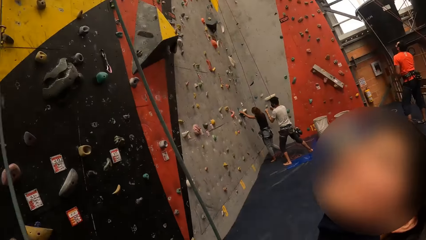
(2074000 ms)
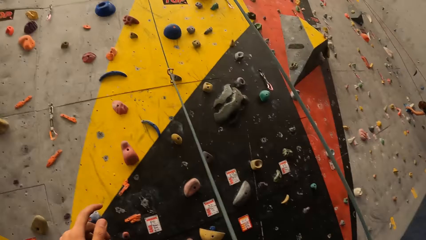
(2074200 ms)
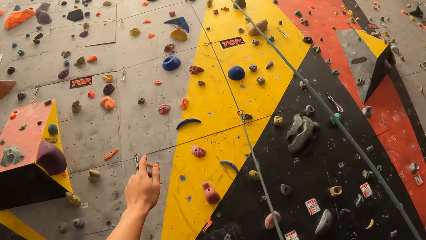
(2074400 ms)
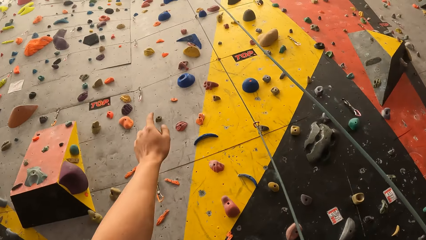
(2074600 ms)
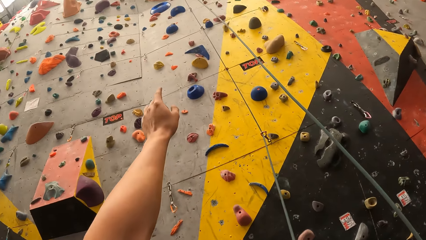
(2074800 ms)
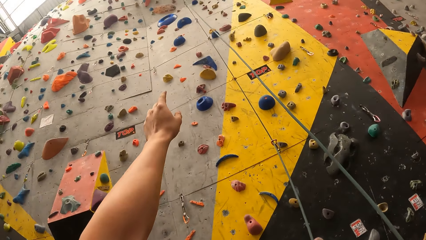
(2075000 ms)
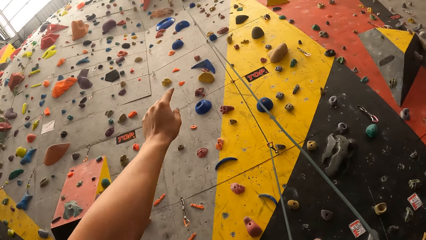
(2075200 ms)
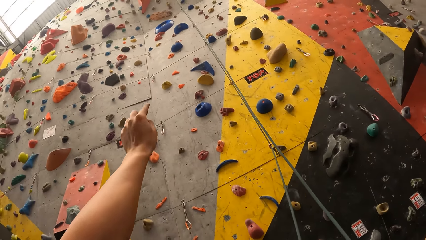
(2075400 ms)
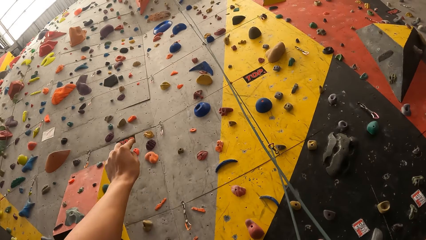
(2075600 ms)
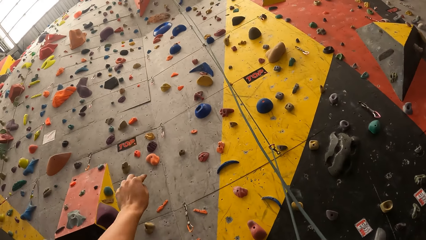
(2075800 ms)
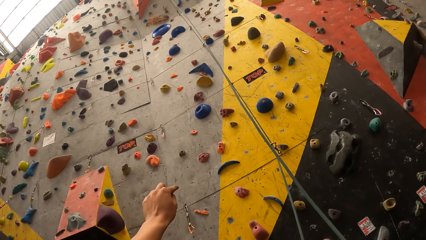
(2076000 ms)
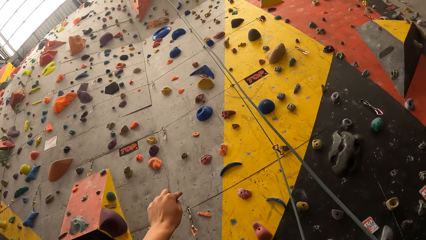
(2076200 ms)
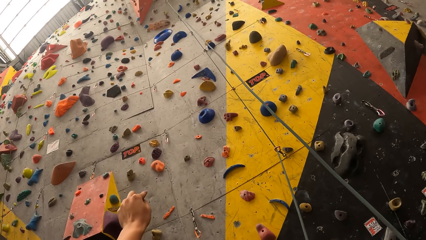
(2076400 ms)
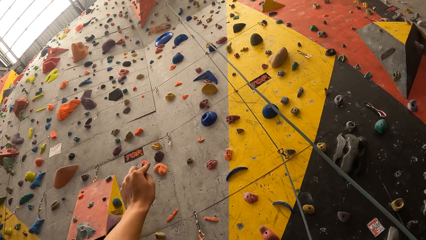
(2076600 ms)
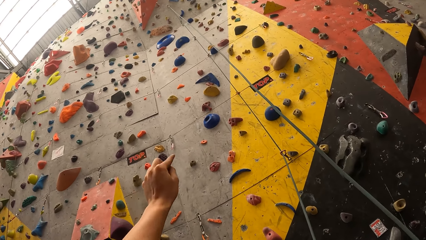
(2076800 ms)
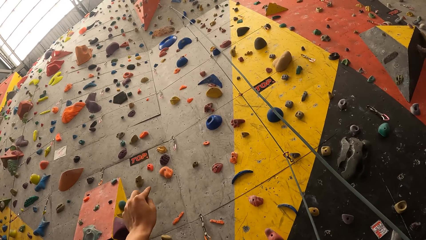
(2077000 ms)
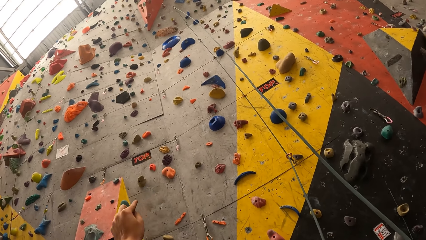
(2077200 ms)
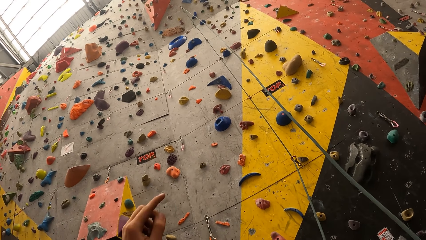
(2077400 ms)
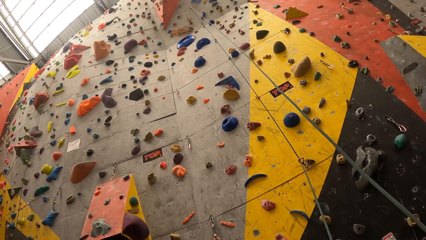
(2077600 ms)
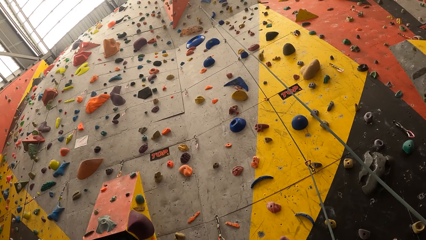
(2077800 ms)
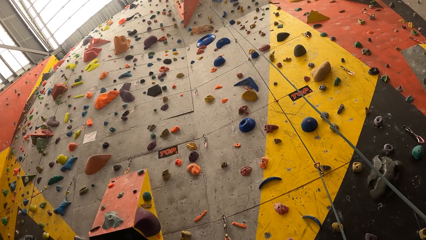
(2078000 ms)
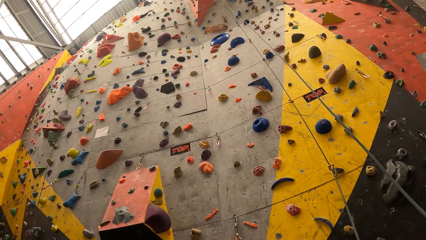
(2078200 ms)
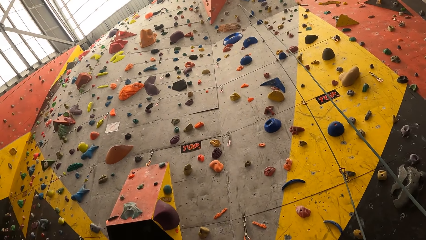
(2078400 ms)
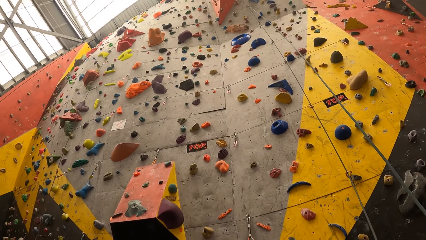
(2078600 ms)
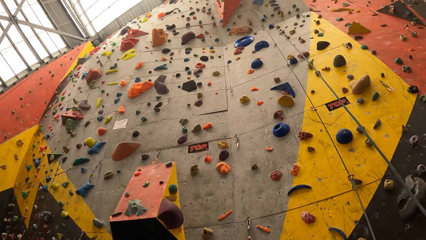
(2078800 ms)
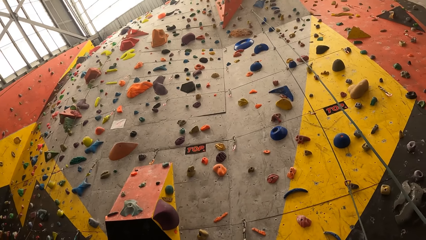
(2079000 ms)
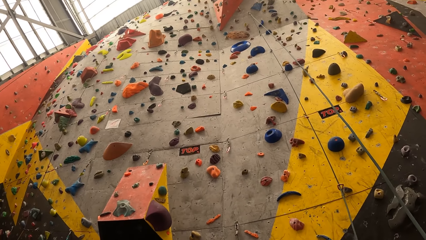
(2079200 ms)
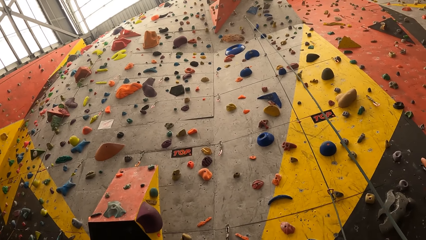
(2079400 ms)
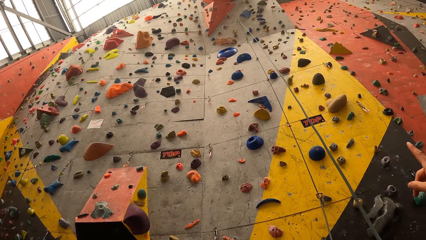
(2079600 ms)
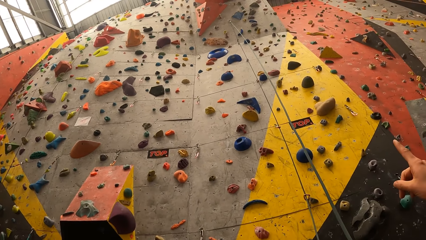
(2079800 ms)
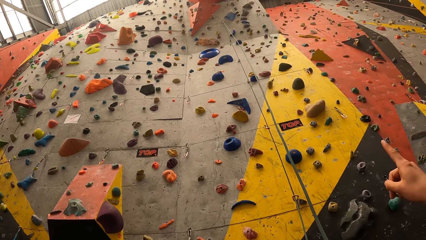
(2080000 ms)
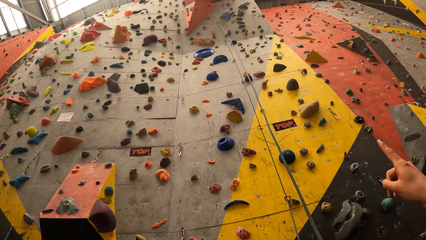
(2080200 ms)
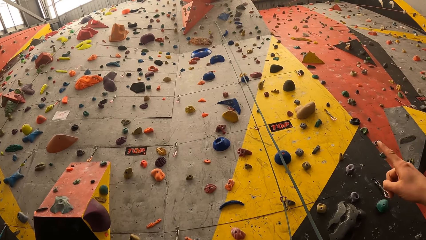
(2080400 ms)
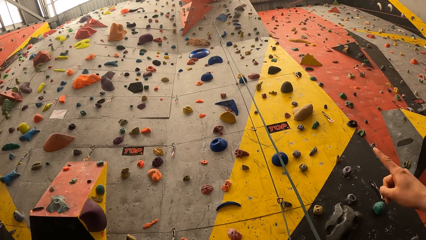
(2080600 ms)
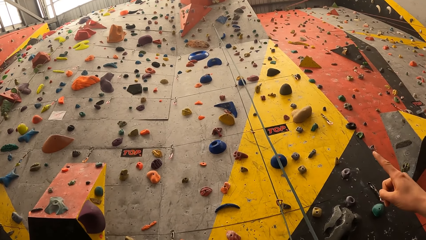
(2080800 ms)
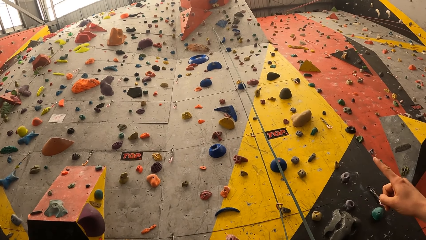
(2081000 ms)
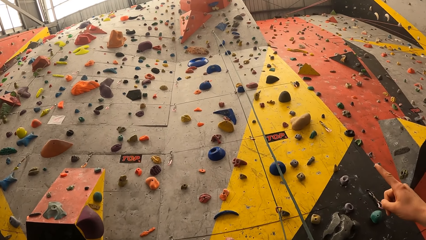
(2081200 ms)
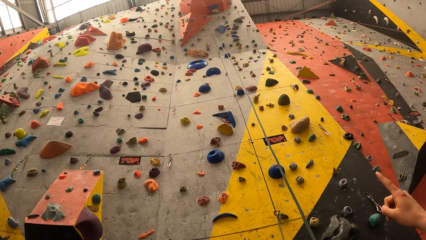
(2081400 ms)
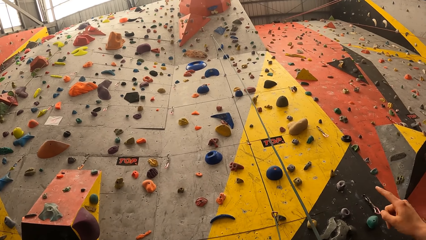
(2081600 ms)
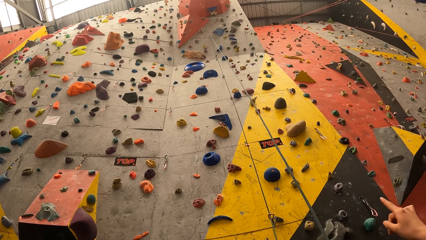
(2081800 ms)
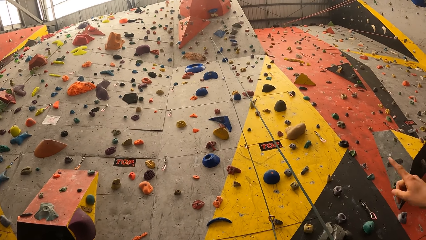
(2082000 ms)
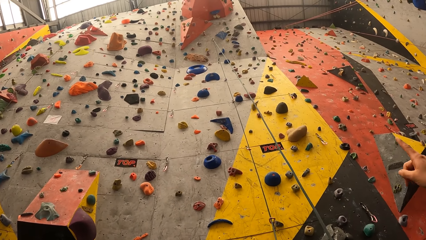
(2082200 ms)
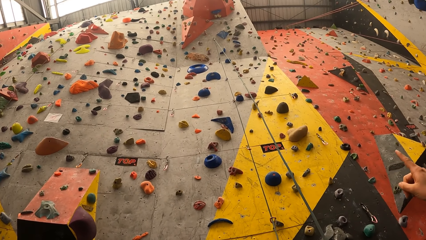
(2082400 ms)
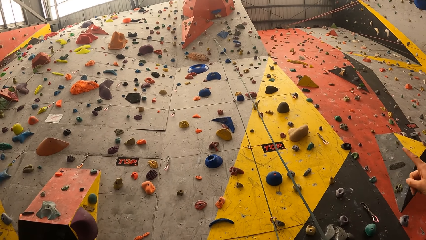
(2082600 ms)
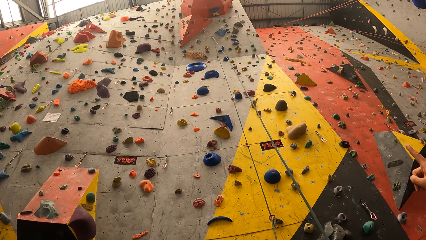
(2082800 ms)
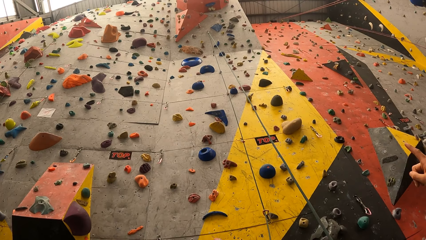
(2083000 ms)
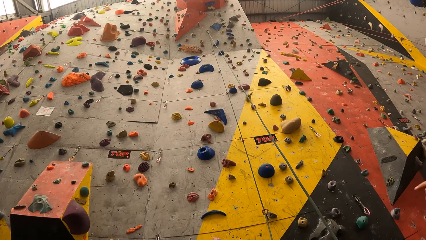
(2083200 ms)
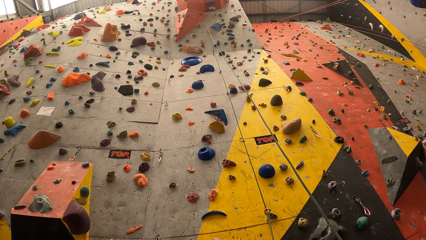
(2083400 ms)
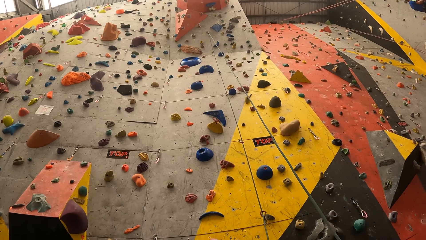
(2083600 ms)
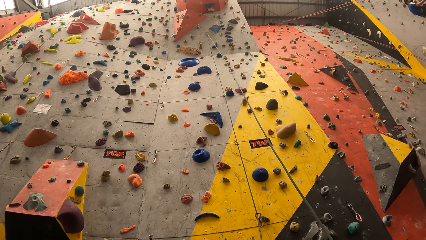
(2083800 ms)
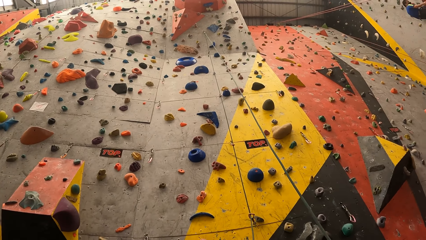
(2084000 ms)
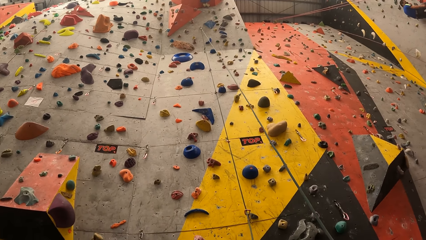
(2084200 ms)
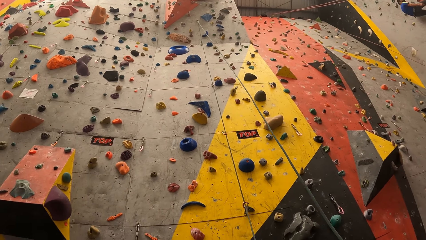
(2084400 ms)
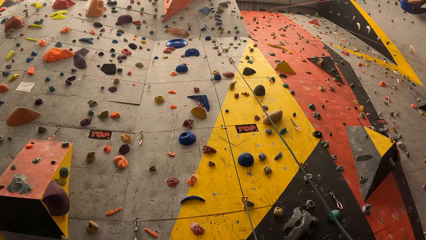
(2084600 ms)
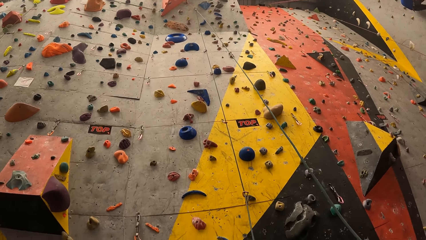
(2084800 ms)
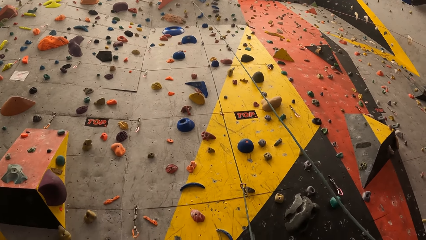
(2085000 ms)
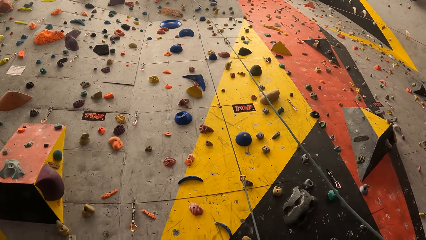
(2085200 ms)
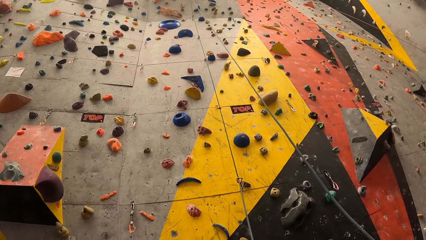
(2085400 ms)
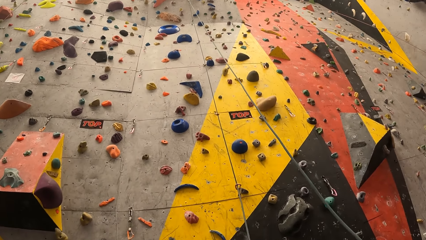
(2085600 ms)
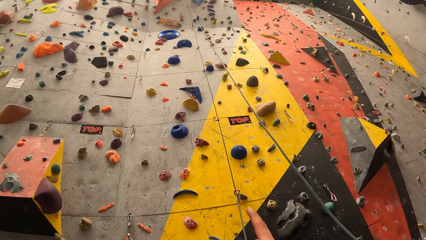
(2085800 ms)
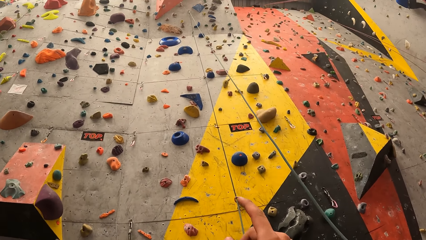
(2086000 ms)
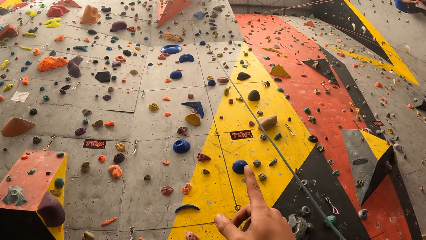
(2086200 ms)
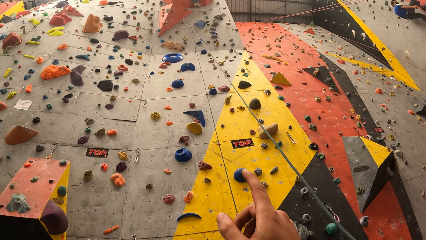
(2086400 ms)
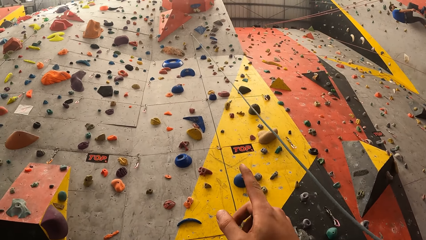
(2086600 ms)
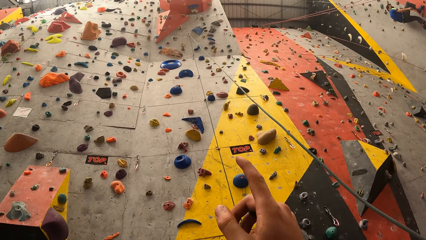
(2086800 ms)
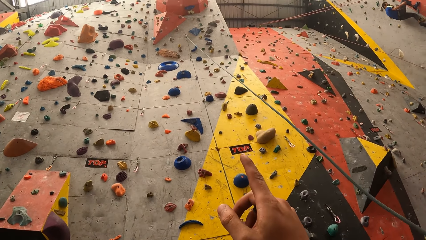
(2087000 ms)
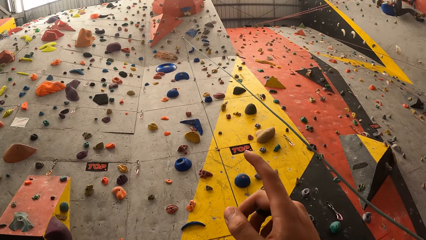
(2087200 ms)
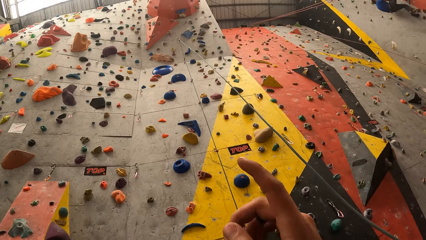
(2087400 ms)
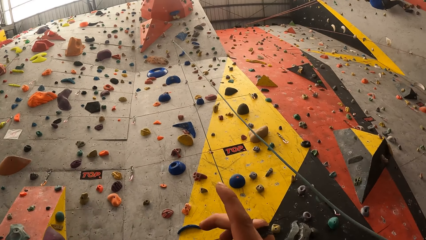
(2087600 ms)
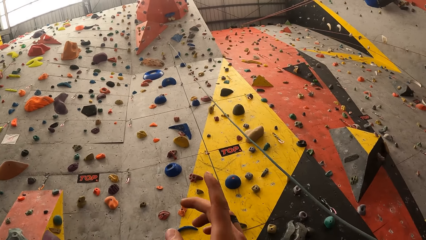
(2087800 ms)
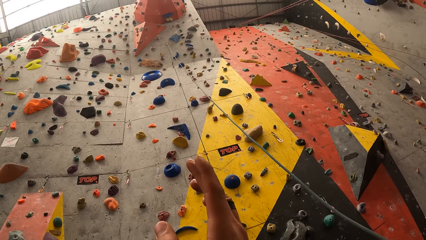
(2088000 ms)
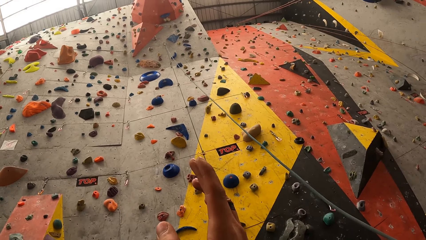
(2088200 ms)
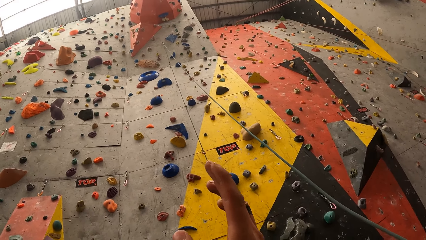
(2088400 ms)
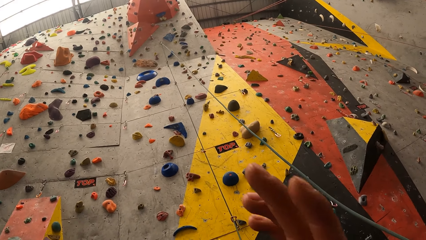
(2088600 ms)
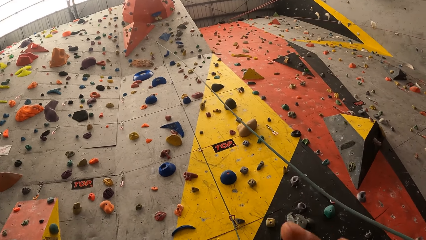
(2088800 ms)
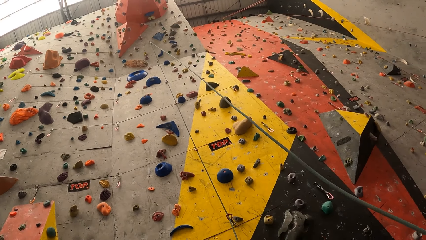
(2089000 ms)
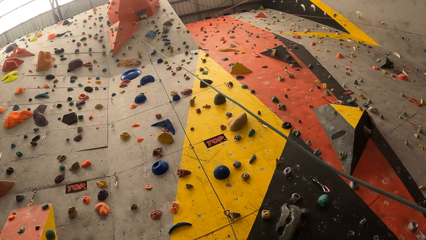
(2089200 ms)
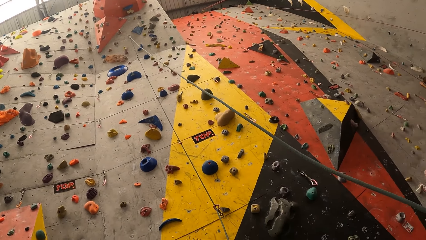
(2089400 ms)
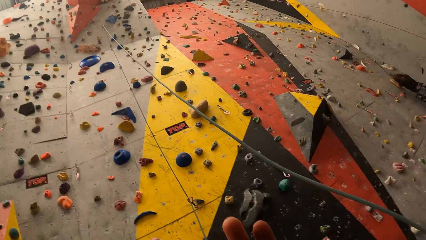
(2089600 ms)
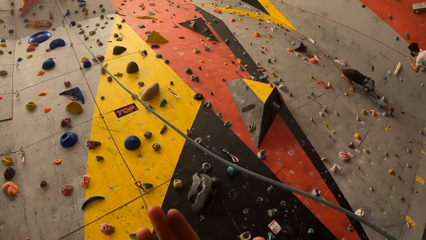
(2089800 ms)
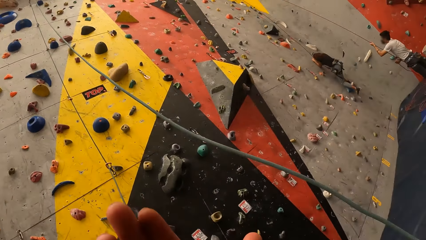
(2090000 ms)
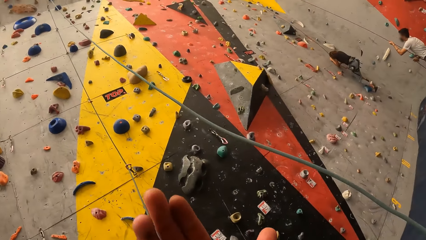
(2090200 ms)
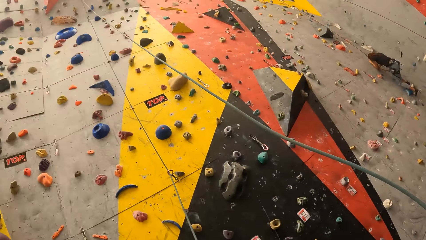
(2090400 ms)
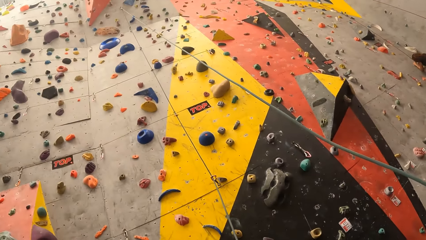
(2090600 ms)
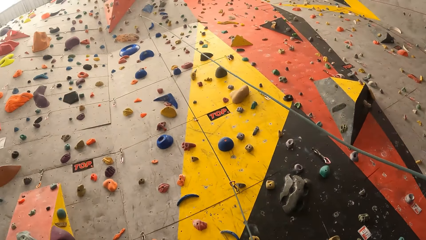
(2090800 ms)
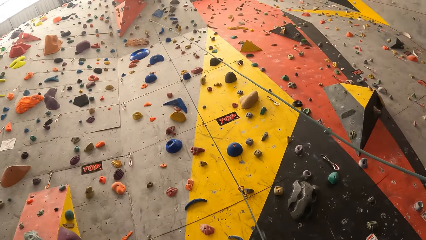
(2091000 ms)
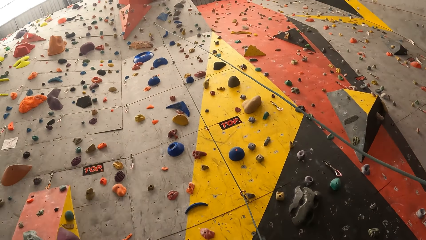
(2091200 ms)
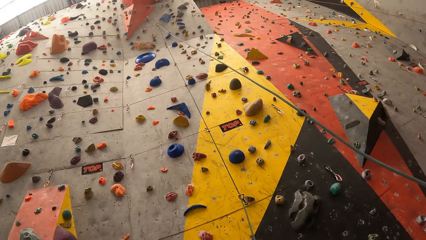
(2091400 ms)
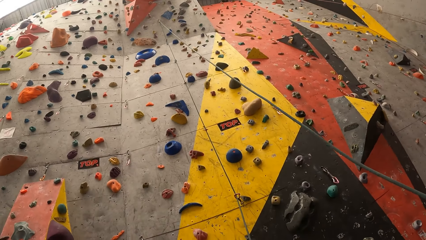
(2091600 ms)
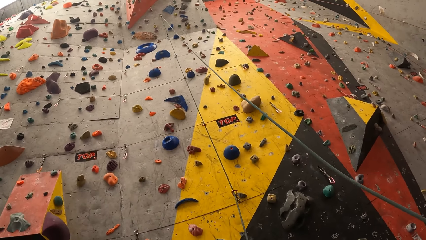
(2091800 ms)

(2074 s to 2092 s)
The camera wearer lifts his hand. He signs to a woman. He looks around. He lifts his hand. He looks around.
